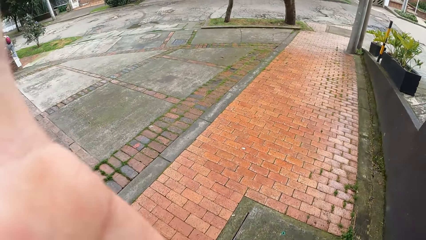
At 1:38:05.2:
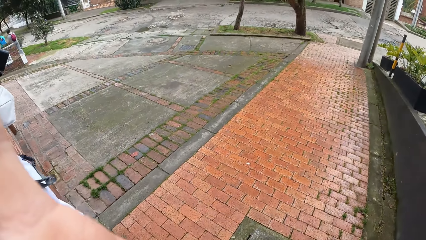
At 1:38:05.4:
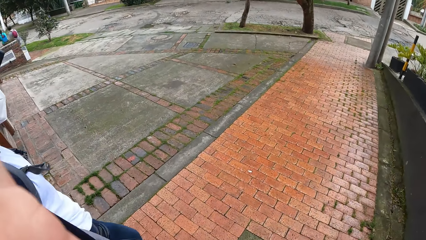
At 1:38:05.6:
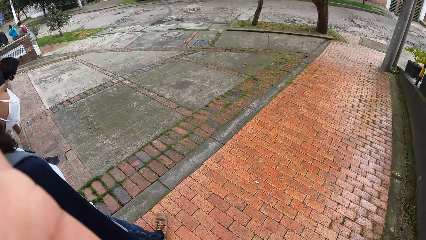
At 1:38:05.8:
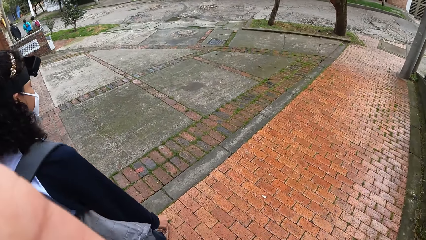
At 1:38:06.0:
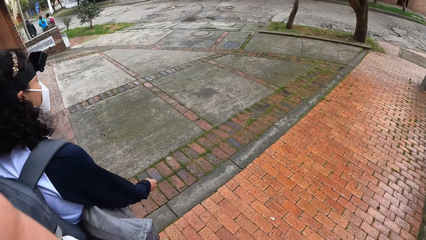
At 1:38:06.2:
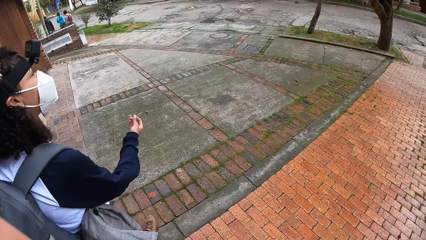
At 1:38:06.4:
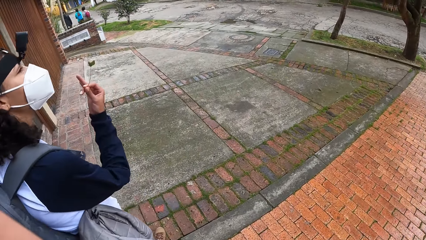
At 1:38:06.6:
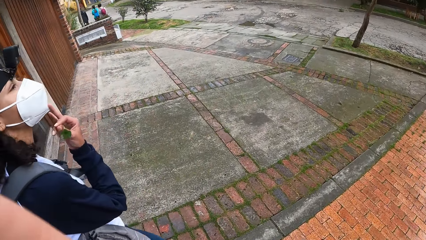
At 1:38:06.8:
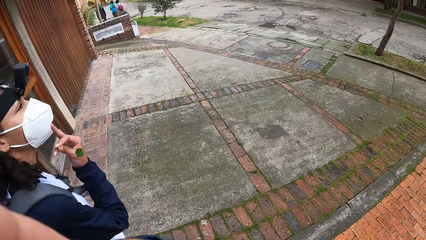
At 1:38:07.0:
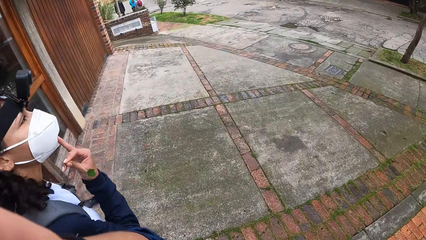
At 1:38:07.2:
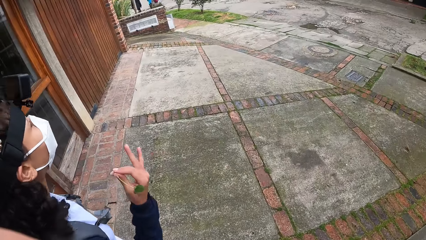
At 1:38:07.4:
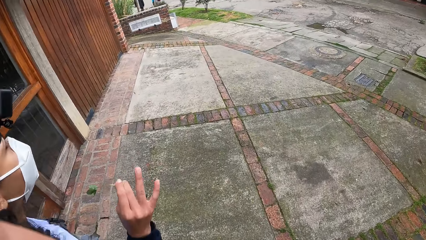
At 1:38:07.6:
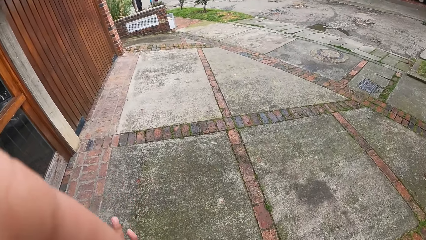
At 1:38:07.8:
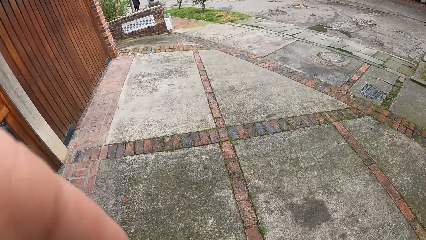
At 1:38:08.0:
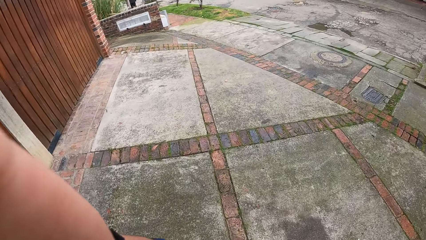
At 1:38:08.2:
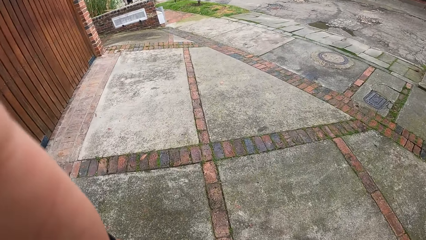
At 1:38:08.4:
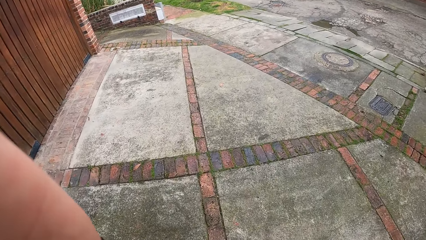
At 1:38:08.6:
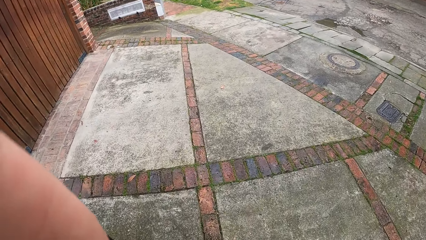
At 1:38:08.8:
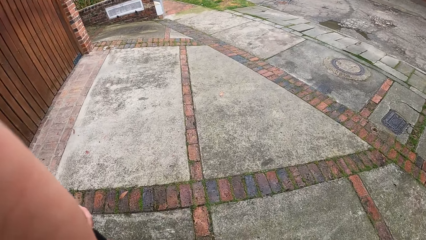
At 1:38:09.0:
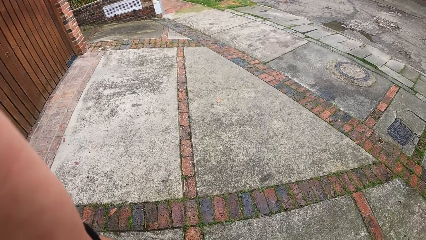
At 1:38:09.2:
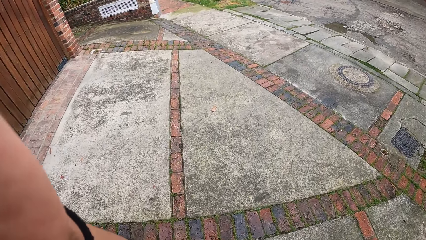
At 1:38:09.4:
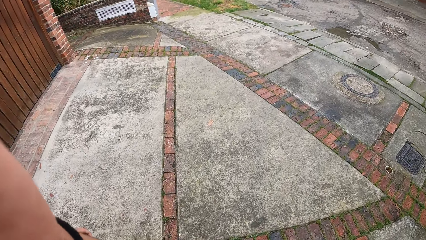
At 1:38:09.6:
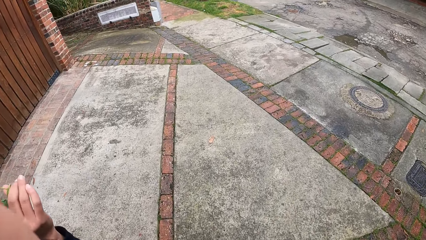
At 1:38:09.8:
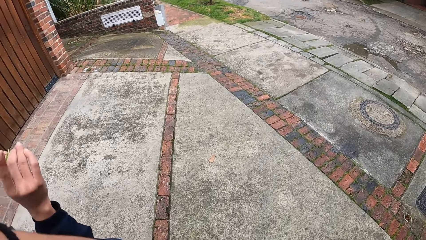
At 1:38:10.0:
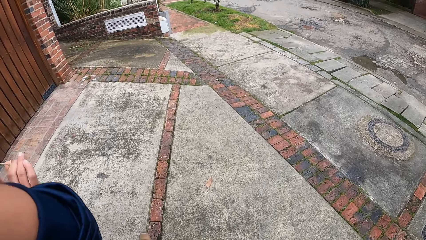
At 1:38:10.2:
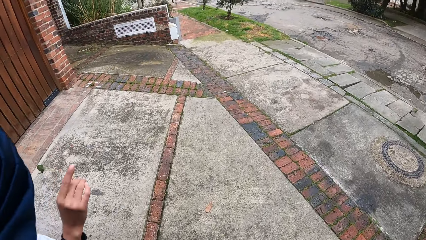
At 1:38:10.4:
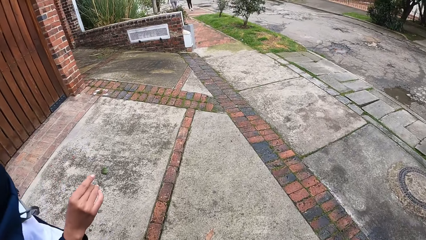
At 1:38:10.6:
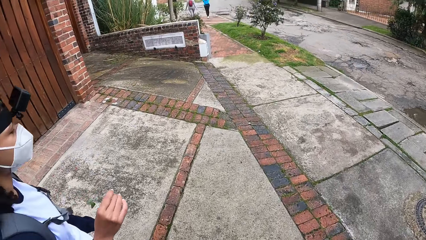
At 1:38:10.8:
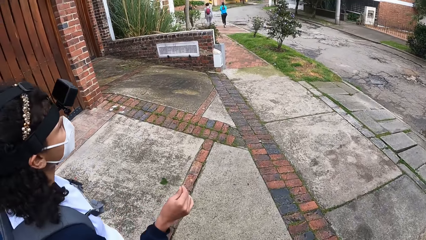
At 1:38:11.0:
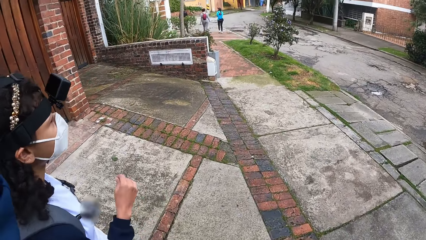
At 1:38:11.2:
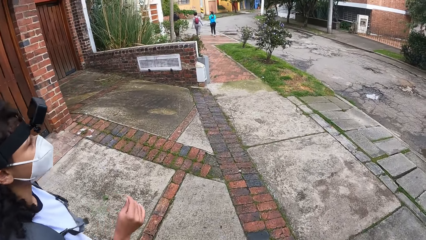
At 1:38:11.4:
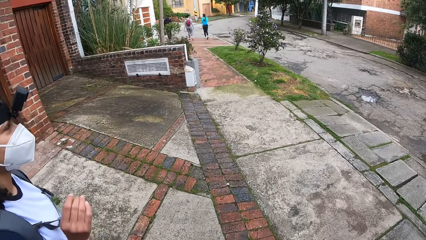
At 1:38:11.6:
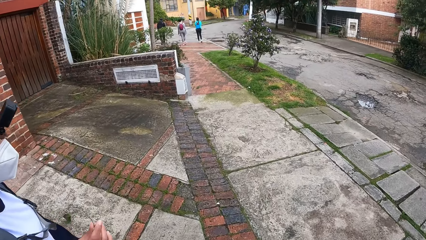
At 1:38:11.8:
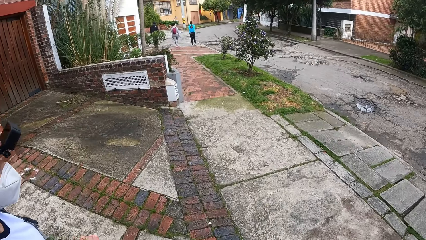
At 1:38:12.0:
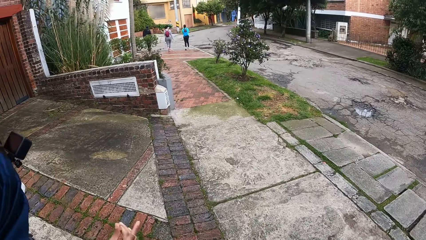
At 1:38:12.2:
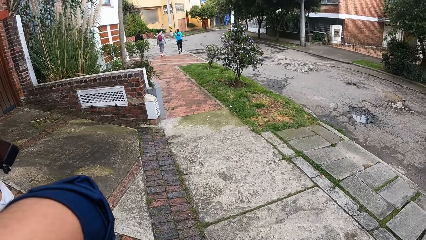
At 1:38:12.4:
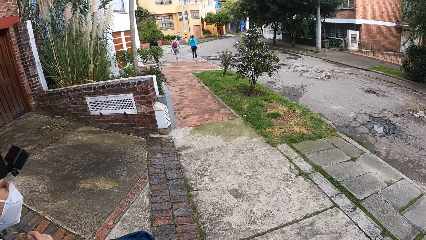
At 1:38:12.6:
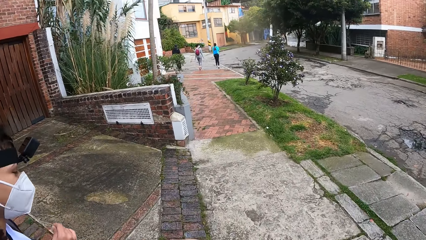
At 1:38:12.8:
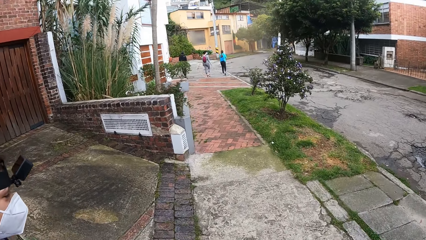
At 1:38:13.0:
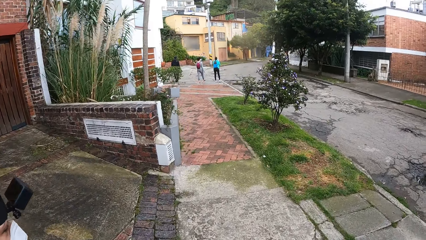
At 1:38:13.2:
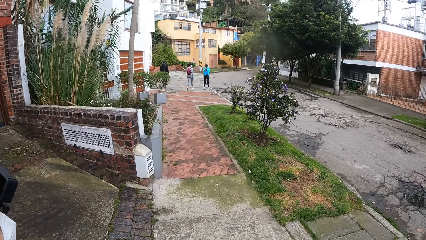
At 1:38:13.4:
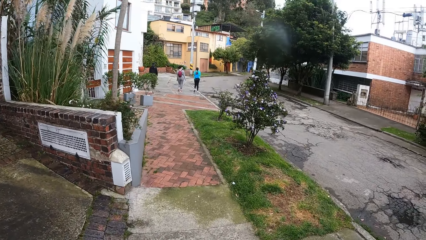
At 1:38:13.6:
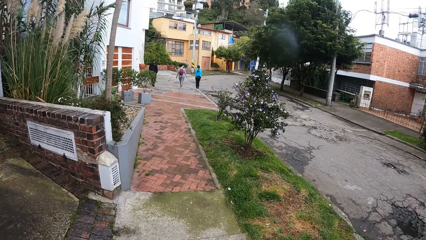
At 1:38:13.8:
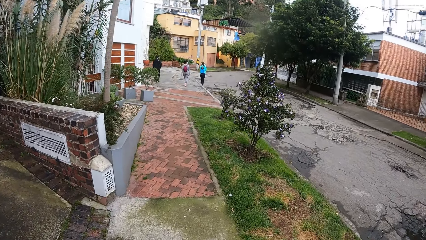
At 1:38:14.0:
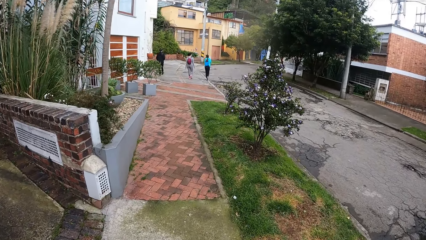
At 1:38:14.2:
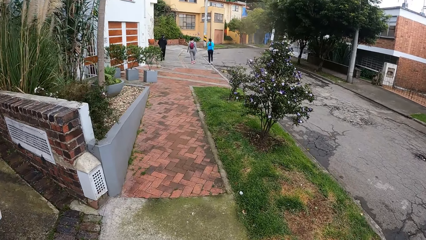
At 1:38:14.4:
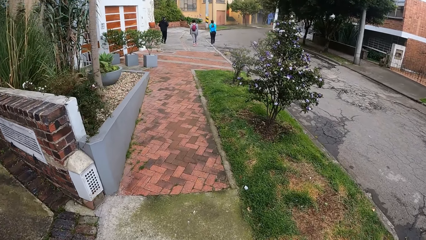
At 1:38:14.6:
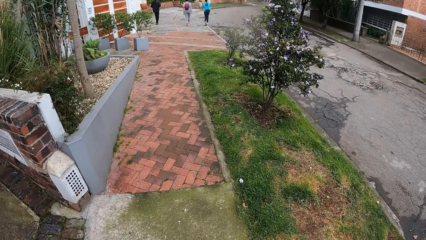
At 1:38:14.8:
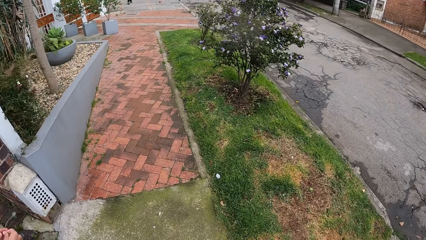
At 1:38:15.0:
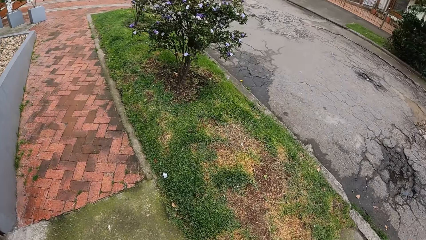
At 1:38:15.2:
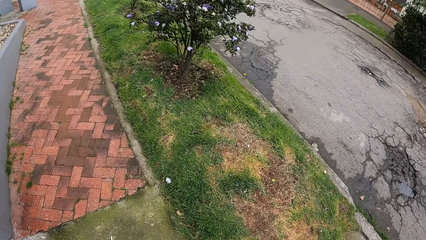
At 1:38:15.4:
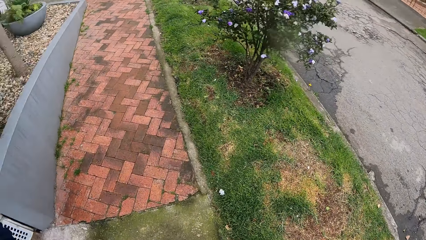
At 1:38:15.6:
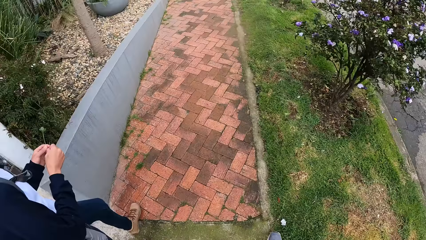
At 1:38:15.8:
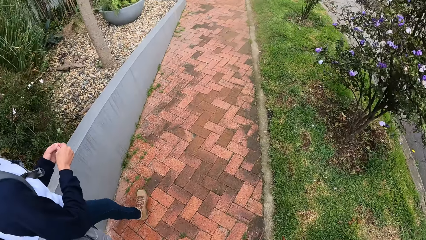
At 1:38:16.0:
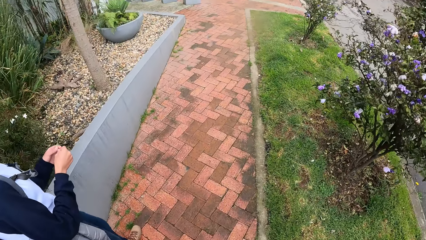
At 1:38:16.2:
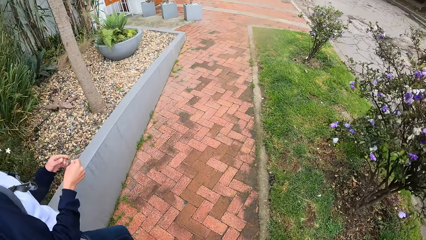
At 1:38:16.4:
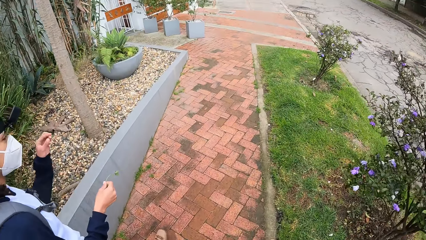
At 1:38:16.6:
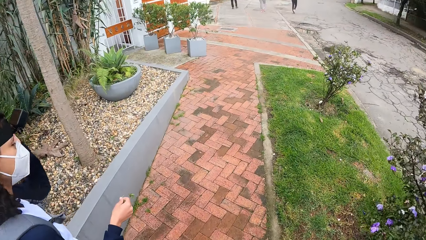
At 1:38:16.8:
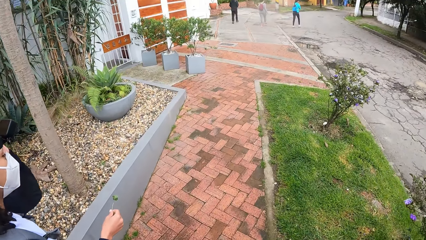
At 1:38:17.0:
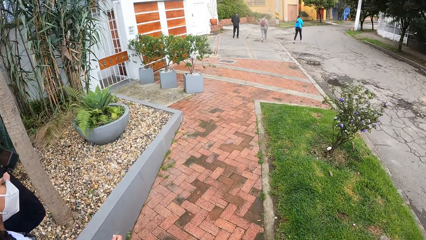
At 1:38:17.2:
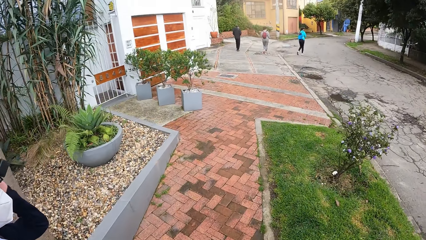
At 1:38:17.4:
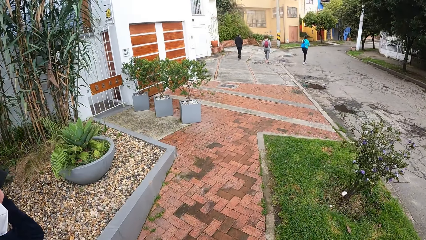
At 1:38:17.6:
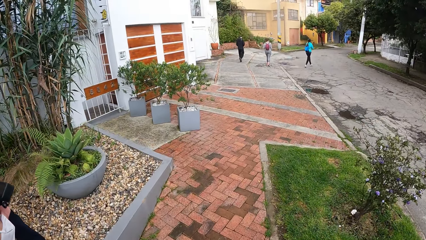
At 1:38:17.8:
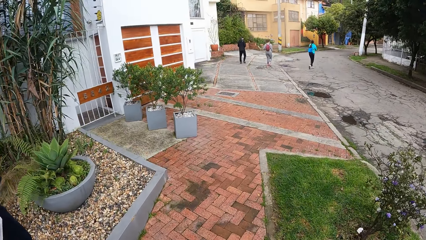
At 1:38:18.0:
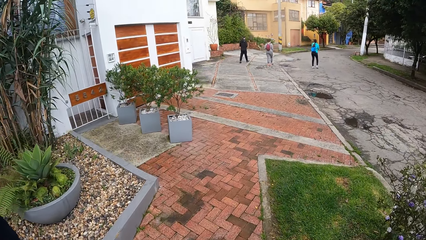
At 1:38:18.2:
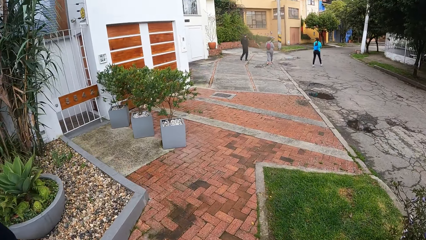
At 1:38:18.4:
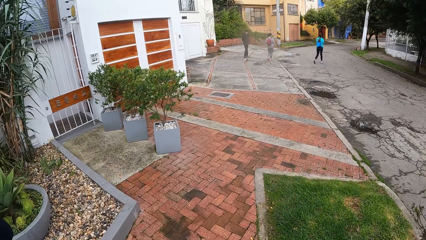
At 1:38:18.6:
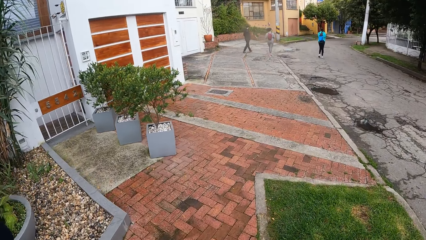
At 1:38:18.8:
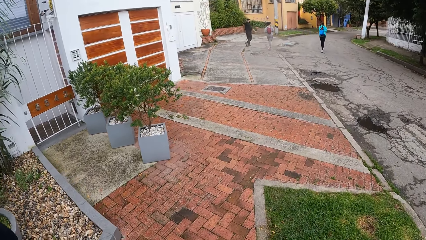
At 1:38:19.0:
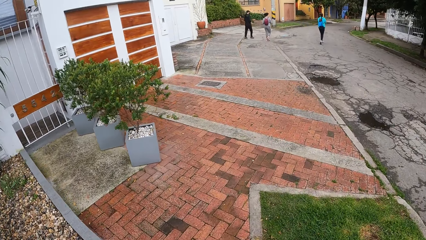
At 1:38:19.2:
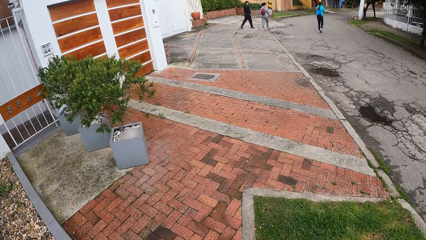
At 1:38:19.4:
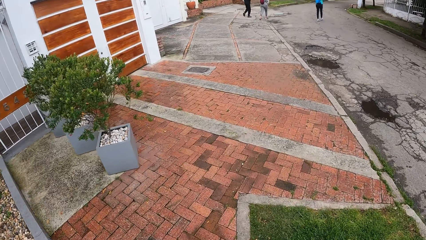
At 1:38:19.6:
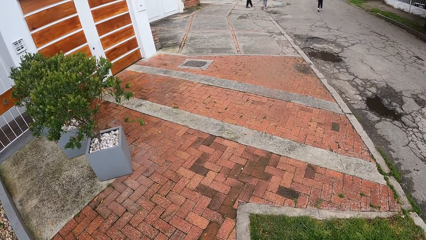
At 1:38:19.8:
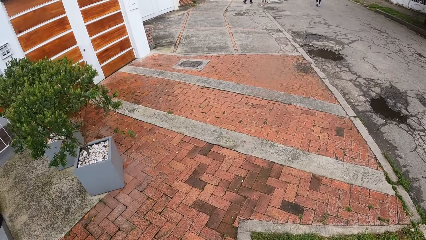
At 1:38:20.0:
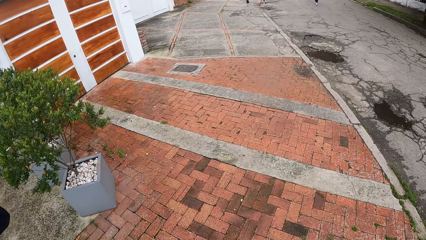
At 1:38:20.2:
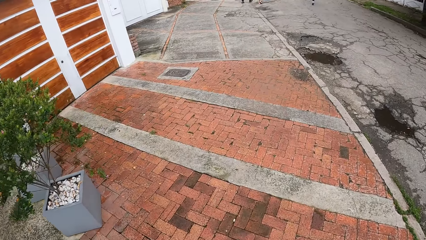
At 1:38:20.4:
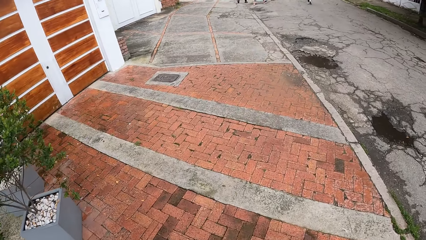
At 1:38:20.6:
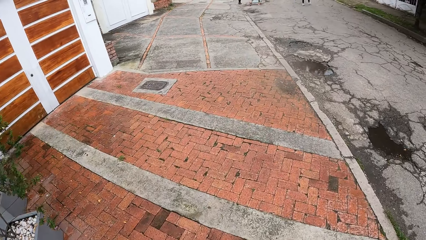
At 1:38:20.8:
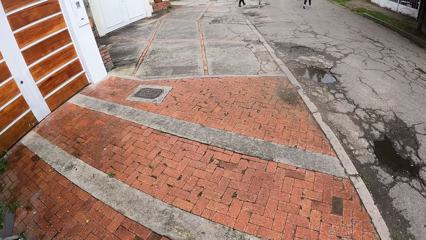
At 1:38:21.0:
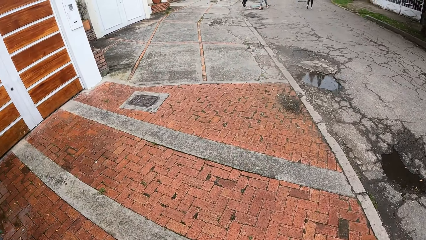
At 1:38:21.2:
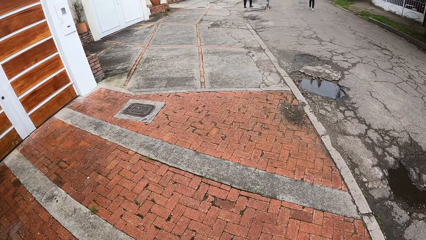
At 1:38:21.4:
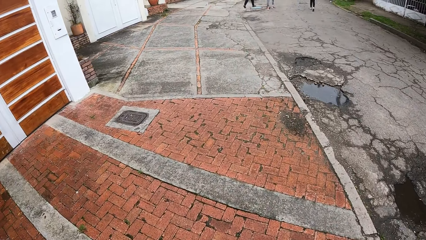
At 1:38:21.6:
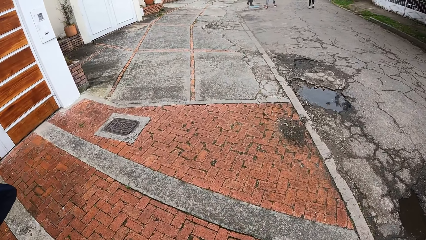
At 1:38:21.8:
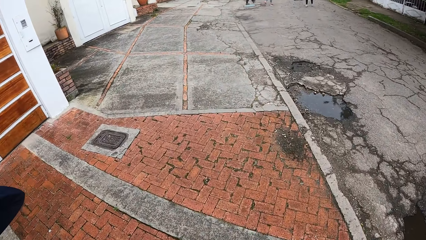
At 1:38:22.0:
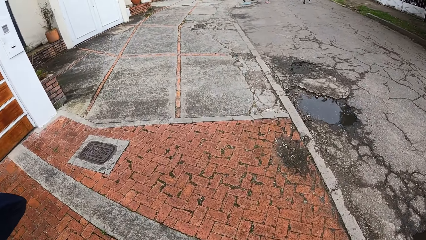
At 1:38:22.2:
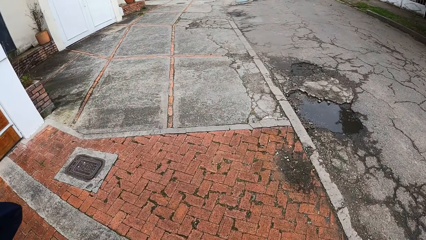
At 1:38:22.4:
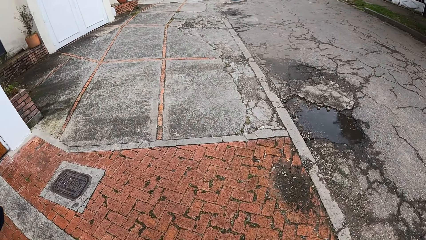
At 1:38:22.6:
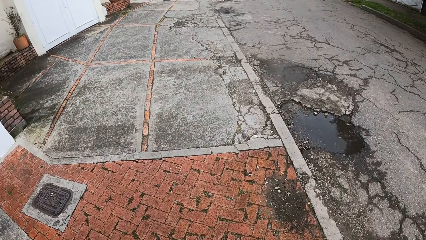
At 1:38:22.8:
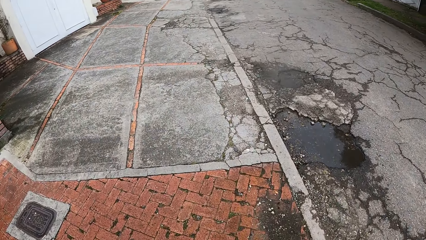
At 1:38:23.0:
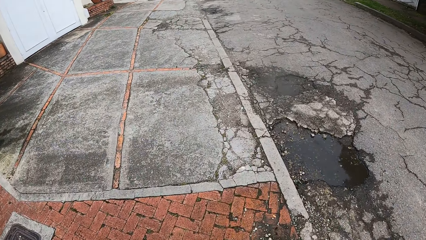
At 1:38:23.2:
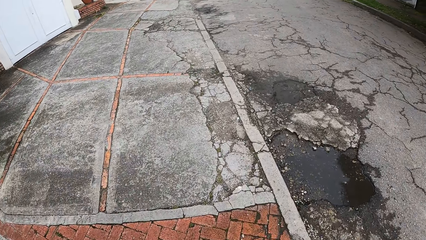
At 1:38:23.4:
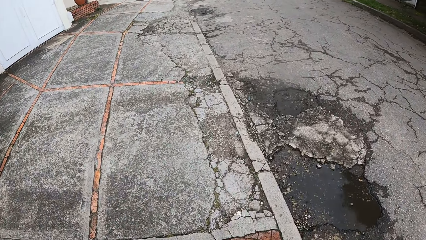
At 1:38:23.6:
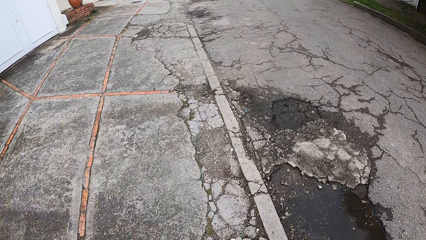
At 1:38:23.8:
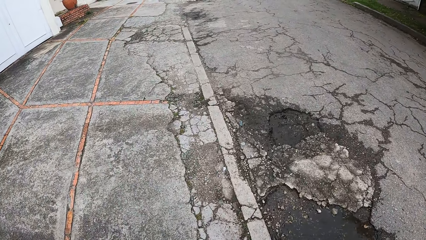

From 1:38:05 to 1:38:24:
The camera wearer walks on a road with a woman. The woman touches a facemask on her face with her right hand. The woman holds the flower in her right hand with her left hand. The woman adjusts the camera on her head with her left hand.
